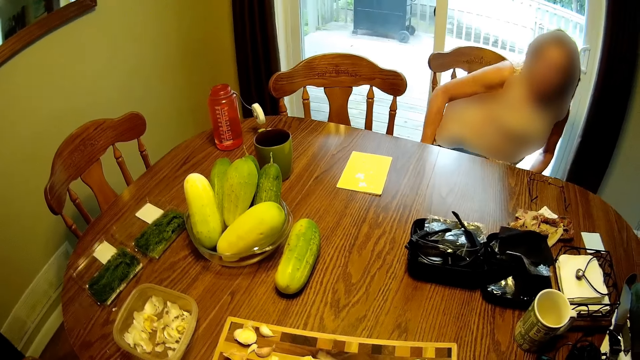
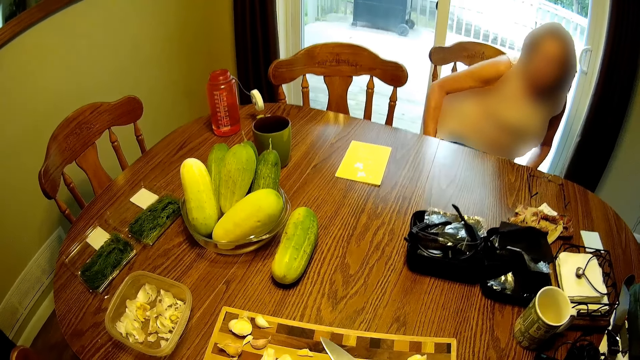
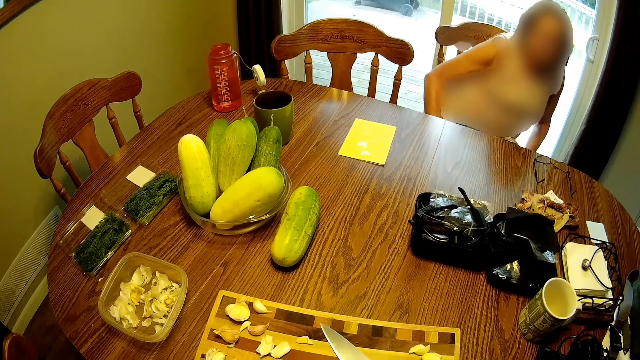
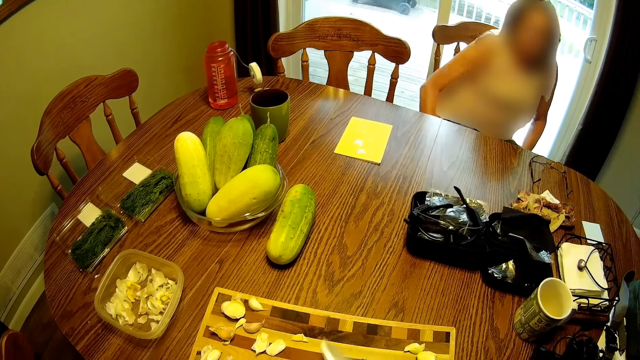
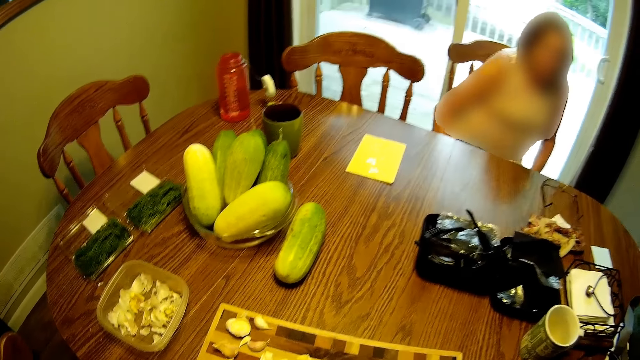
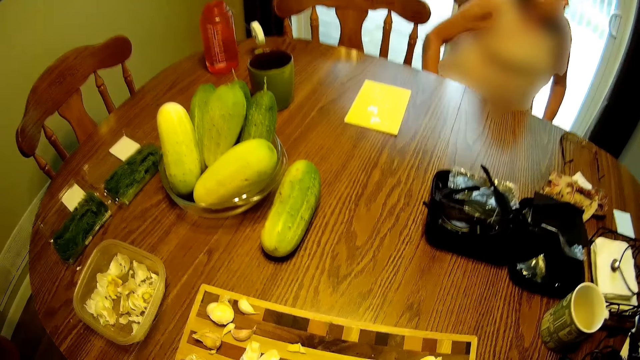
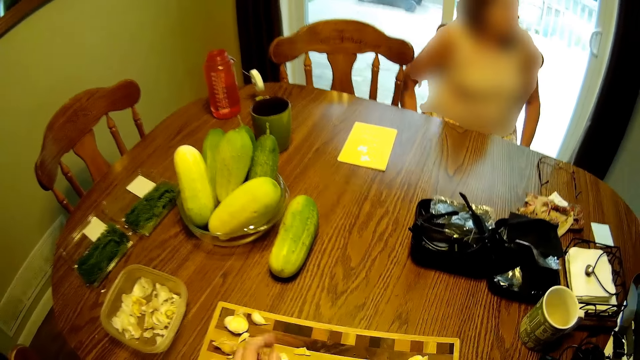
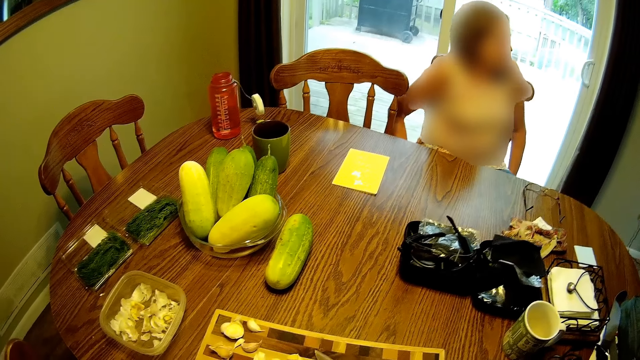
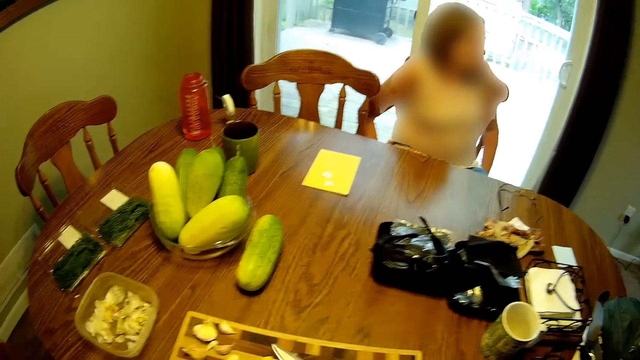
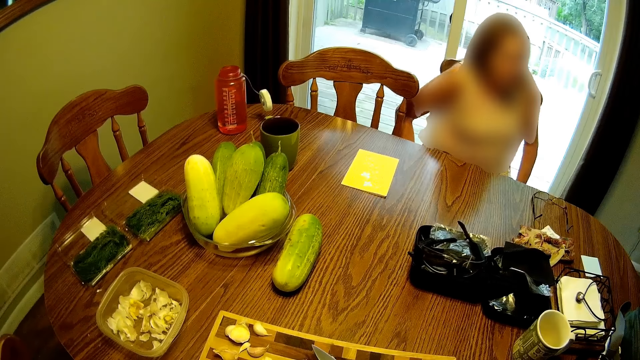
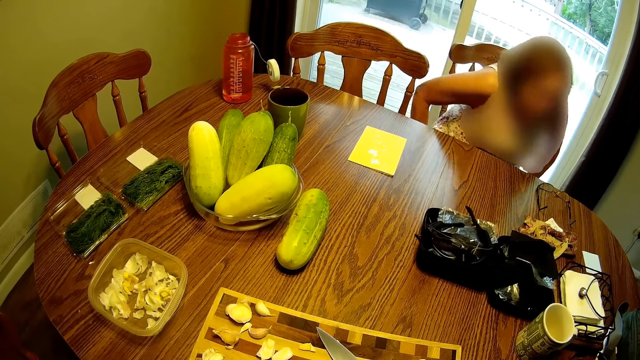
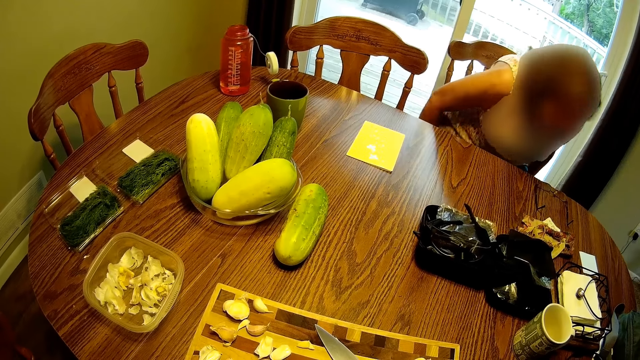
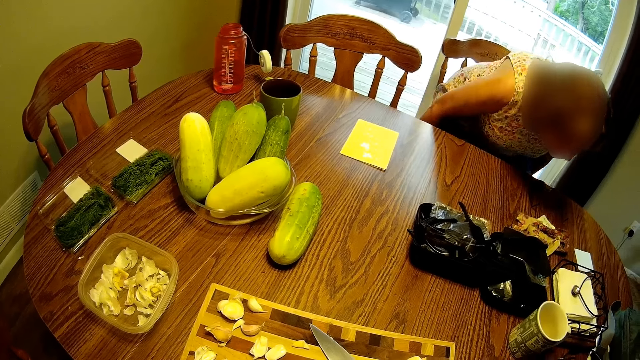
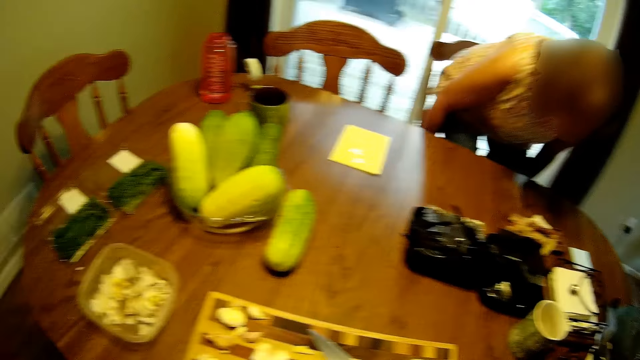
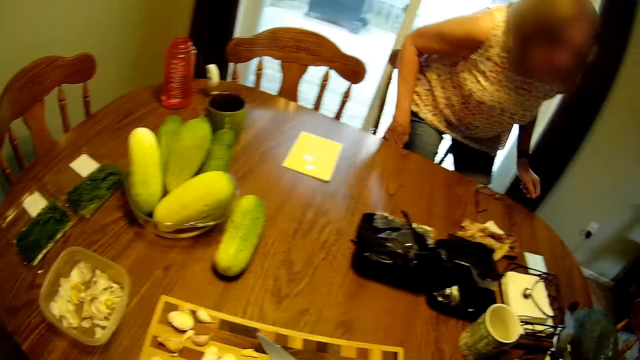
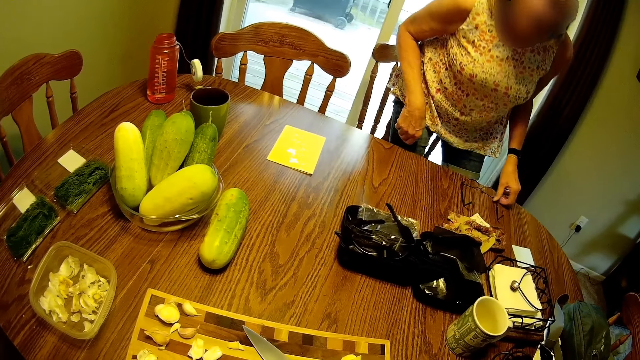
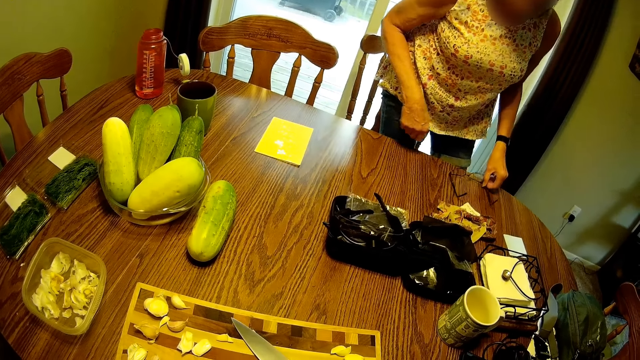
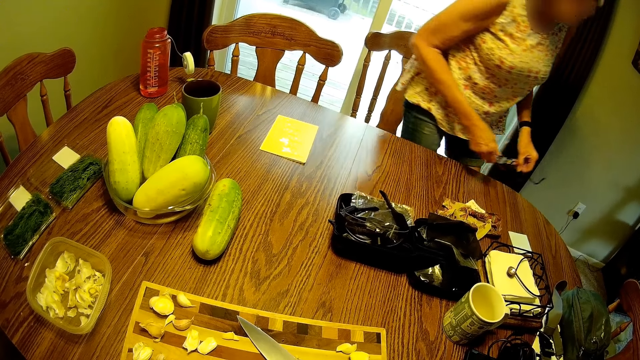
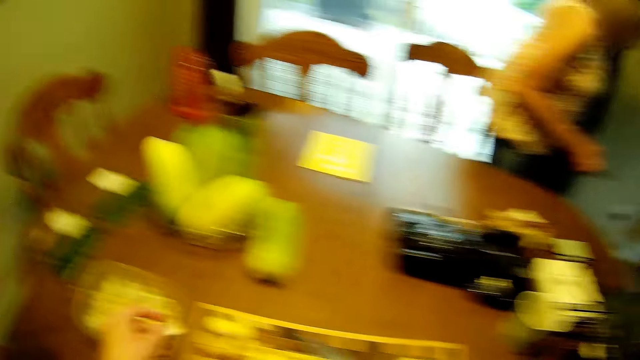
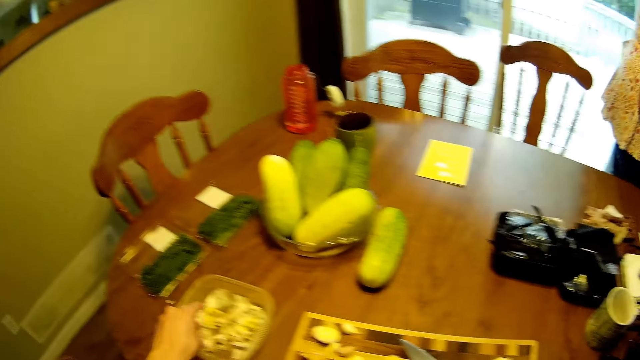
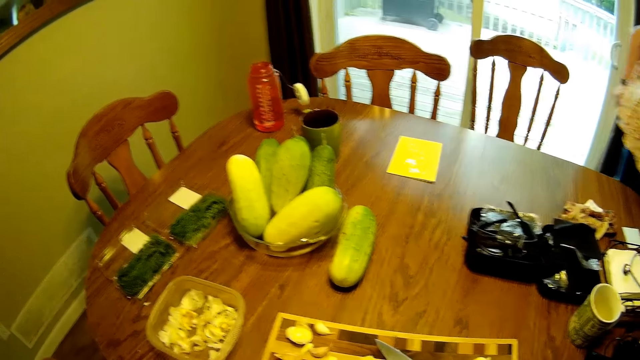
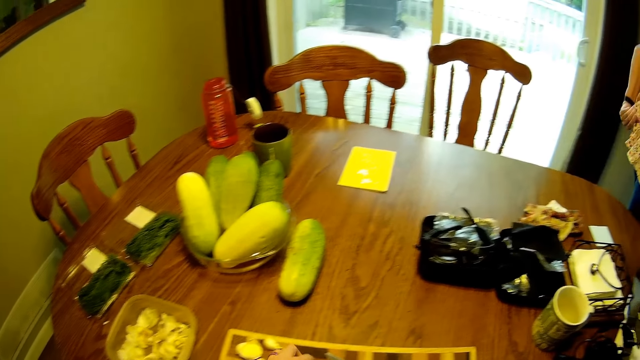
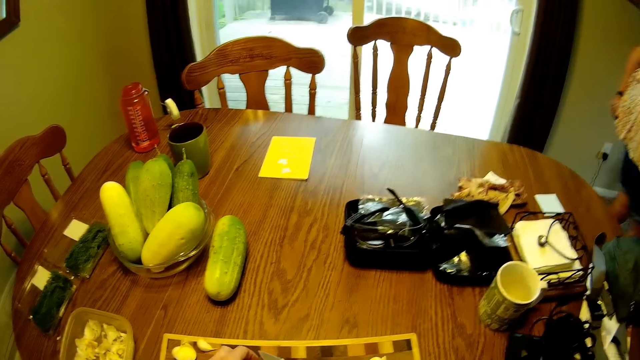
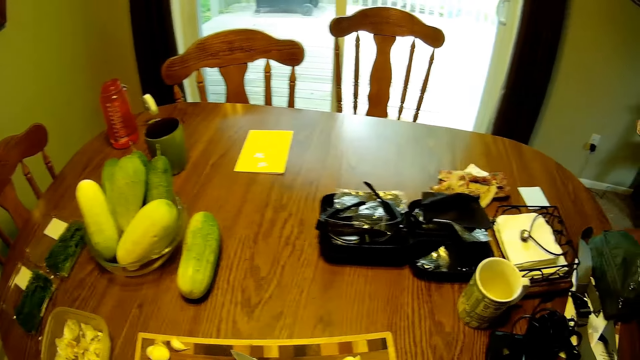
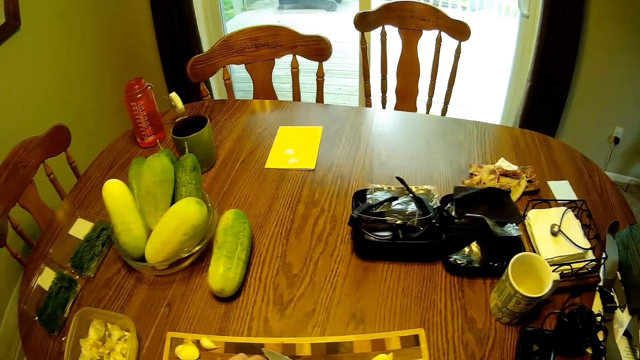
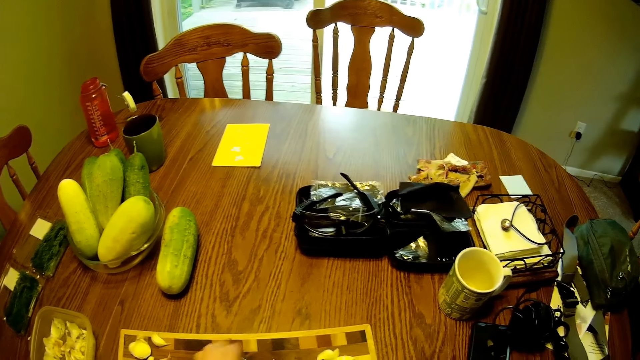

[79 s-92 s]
The camera wearer picks up the knife. A woman stands up from the chair. The camera wearer places the knife on the chopping board. The woman picks up her glasses from the table. The camera wearer puts garlic into the container on the table.

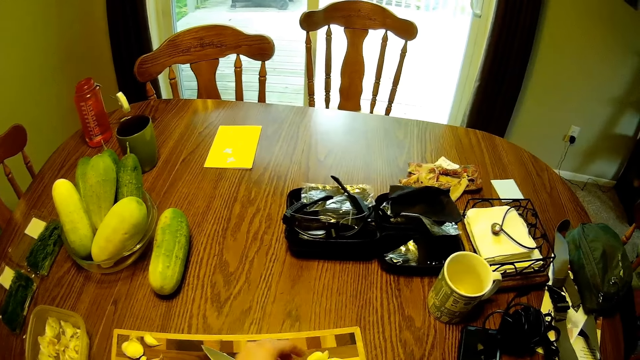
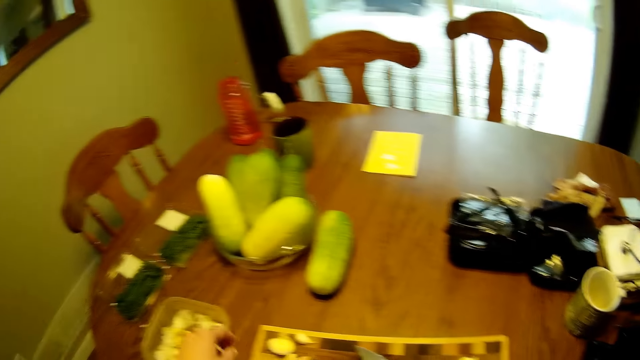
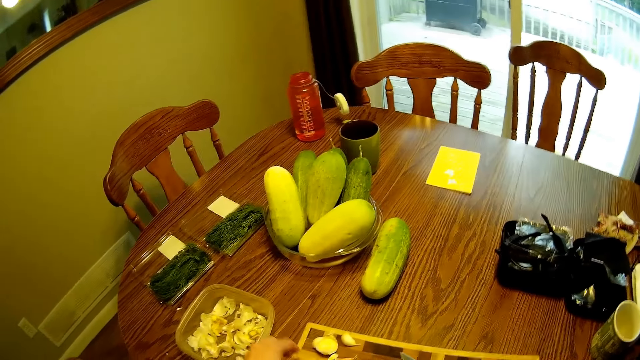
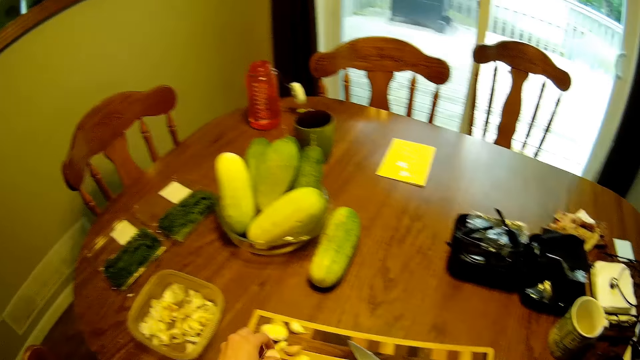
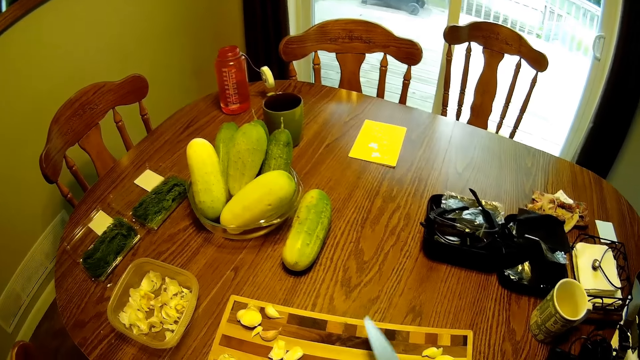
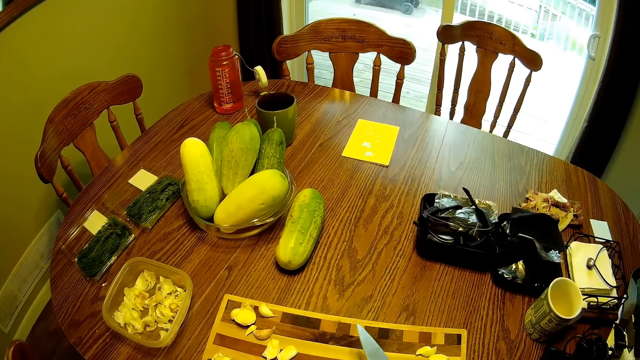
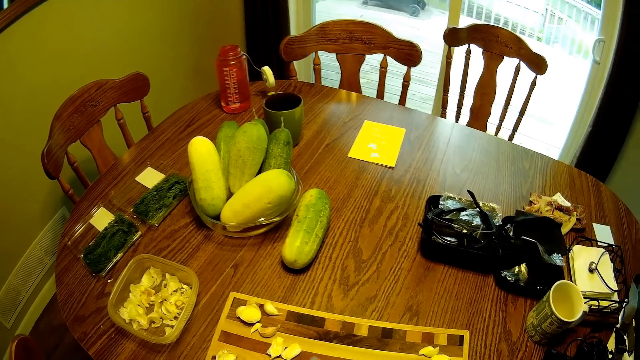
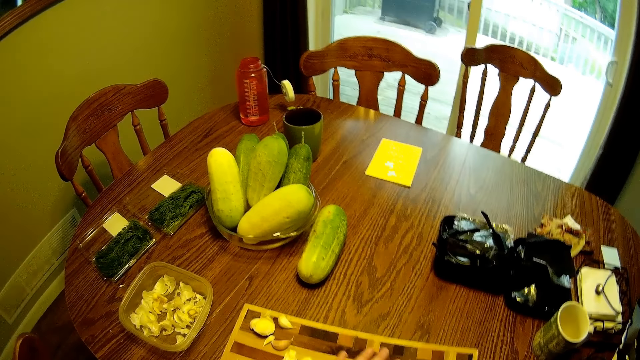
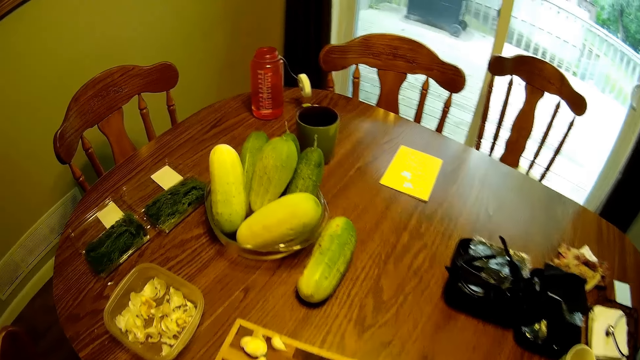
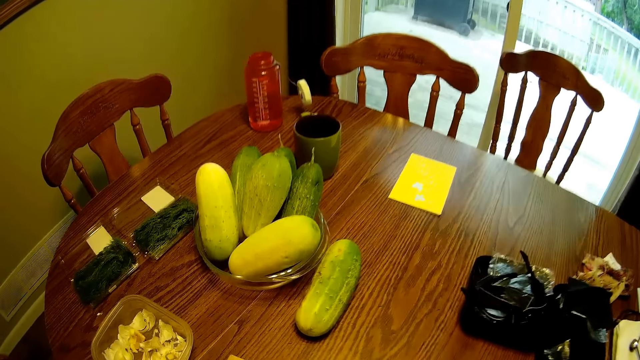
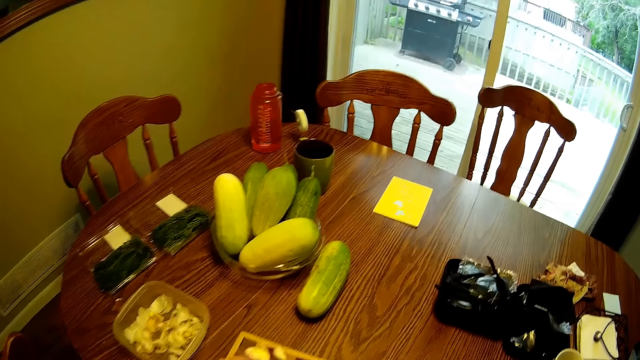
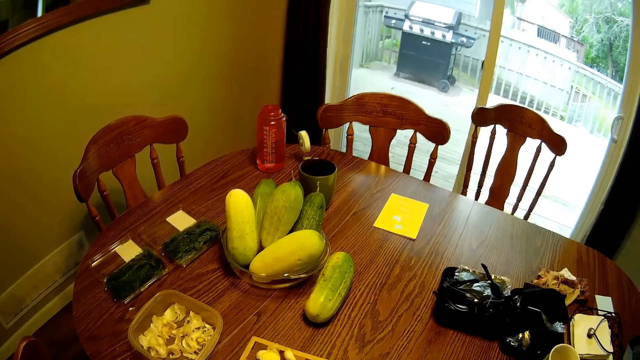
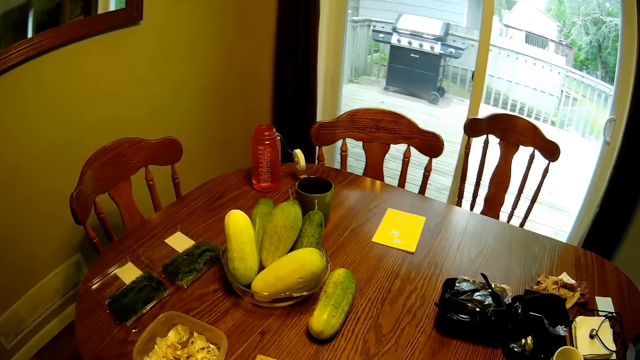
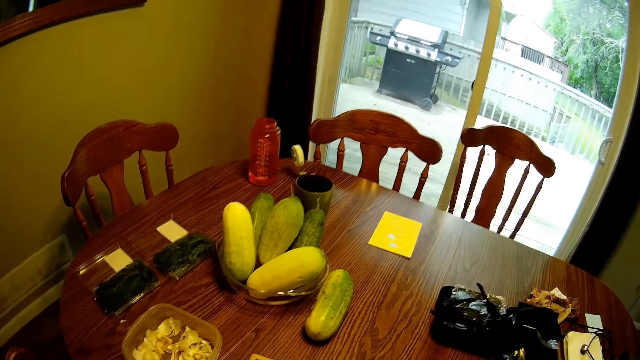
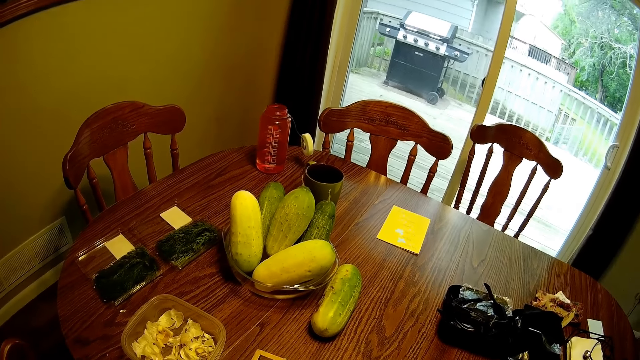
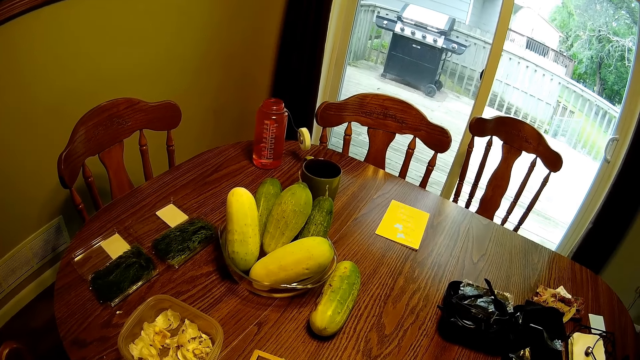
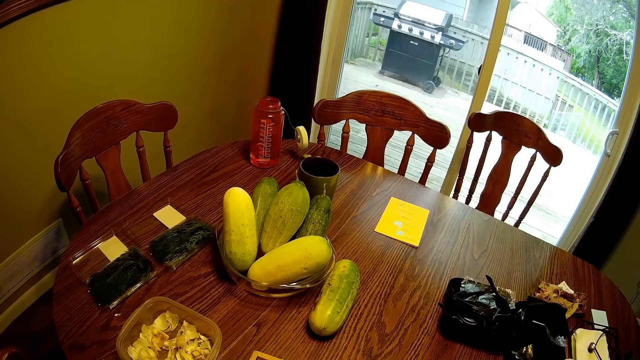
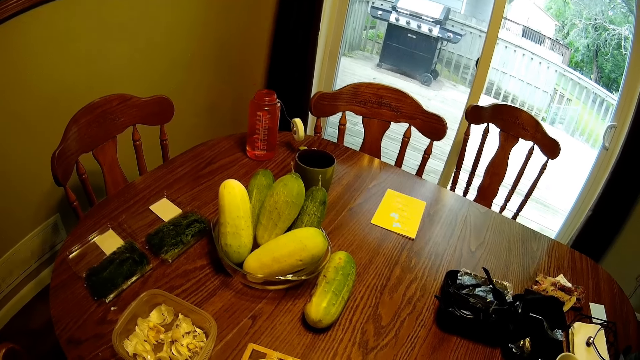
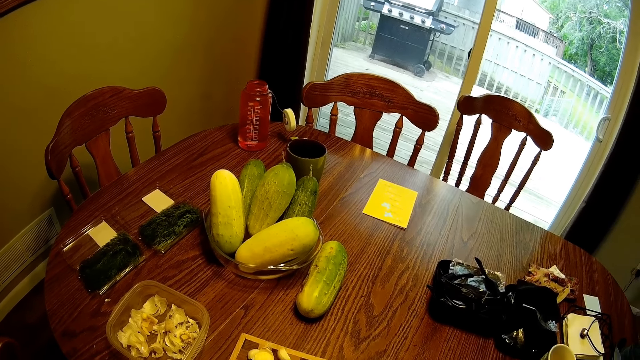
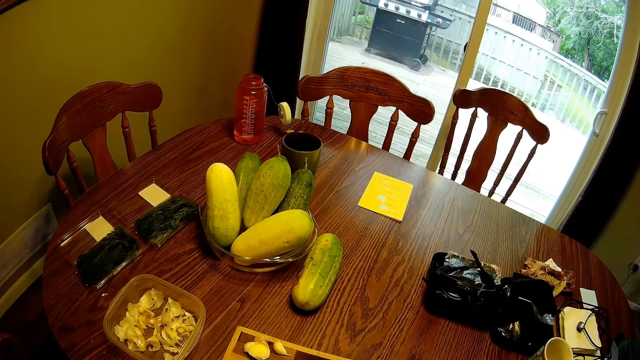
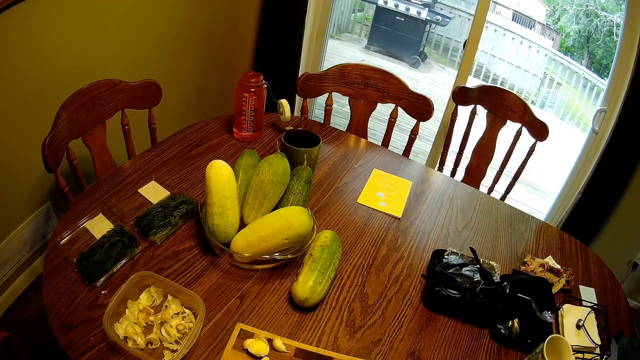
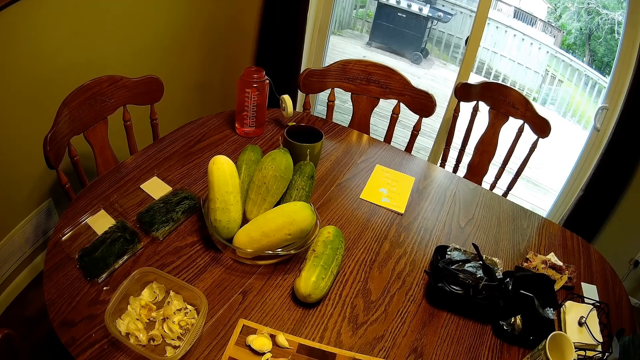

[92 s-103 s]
The camera wearer picks up the knife from the table. They hold the knife. They look around the table.
